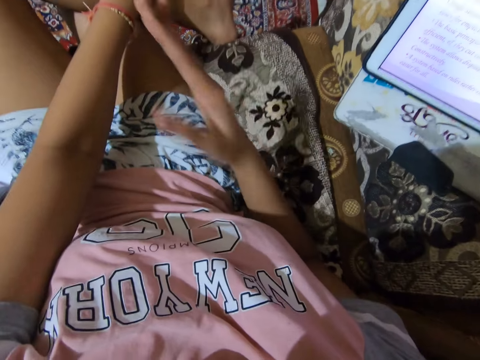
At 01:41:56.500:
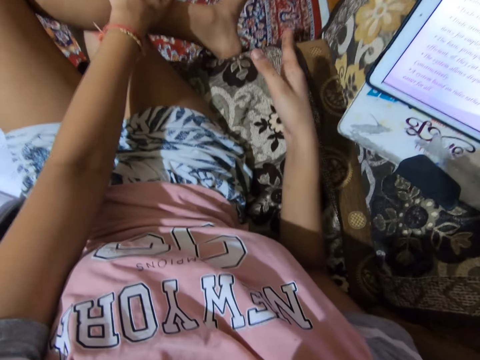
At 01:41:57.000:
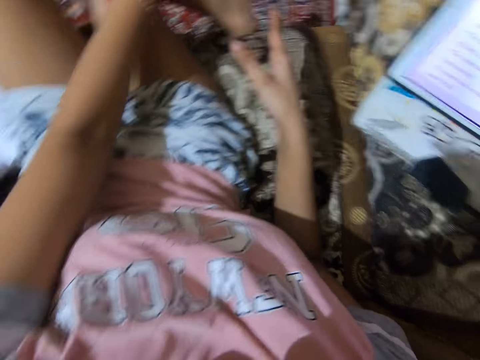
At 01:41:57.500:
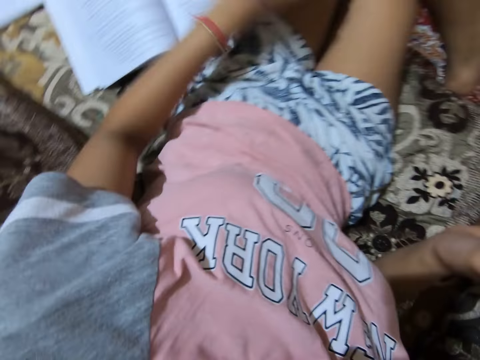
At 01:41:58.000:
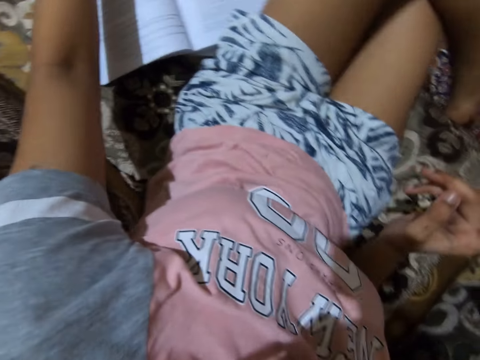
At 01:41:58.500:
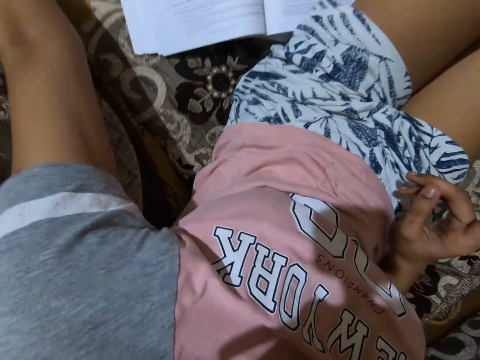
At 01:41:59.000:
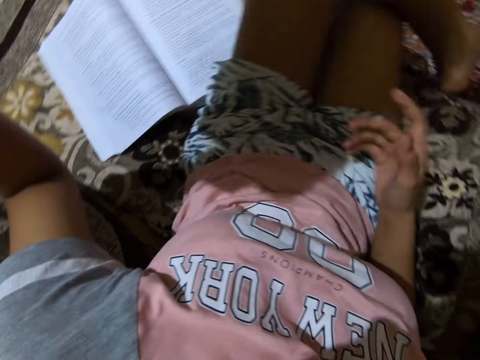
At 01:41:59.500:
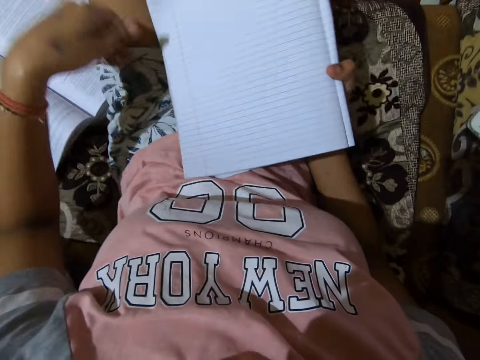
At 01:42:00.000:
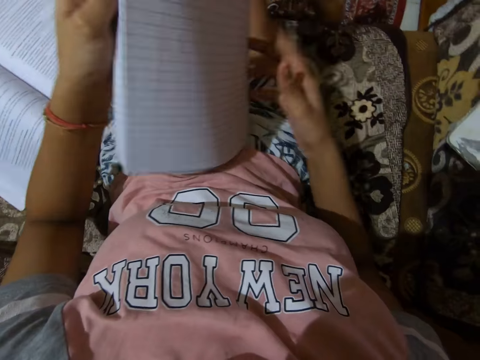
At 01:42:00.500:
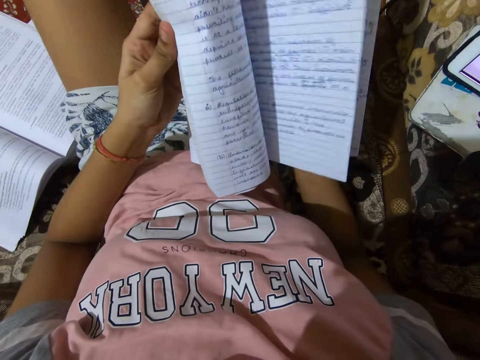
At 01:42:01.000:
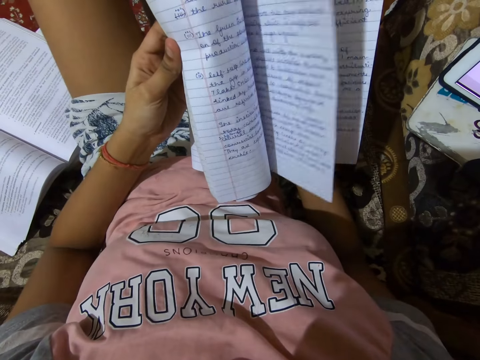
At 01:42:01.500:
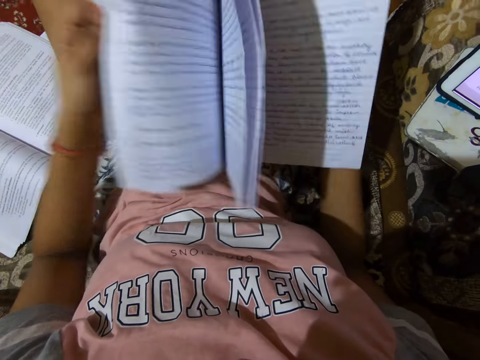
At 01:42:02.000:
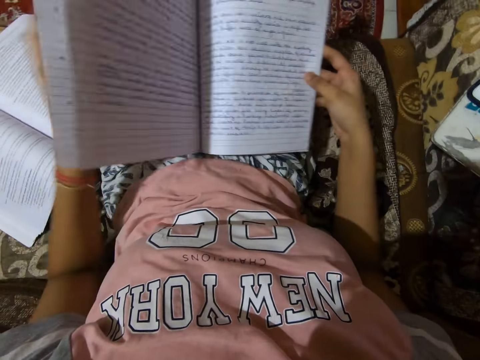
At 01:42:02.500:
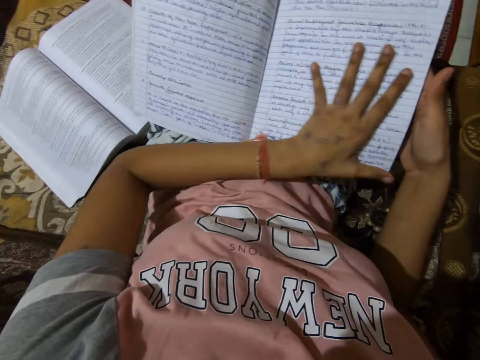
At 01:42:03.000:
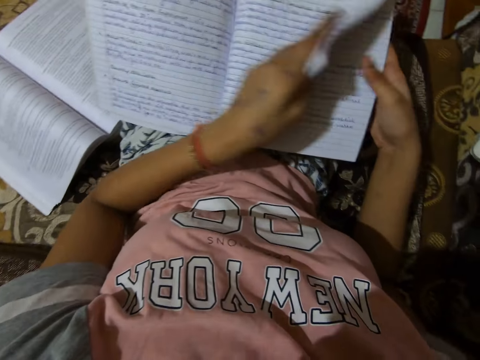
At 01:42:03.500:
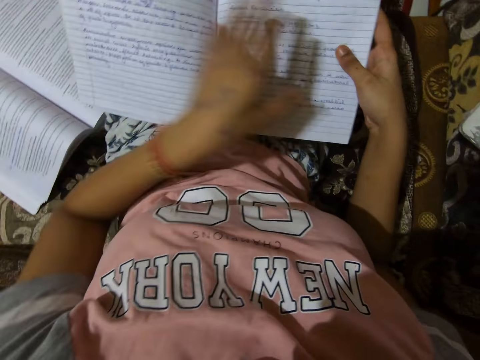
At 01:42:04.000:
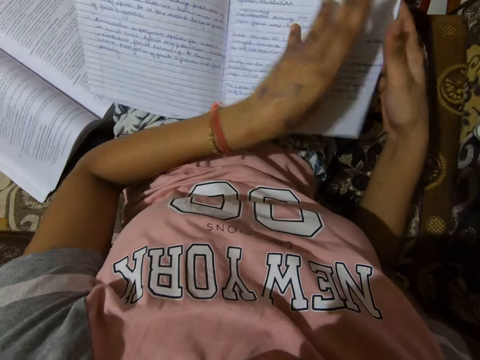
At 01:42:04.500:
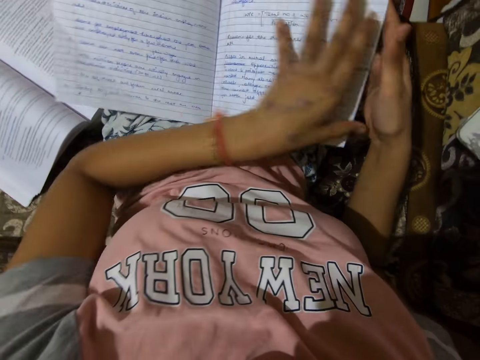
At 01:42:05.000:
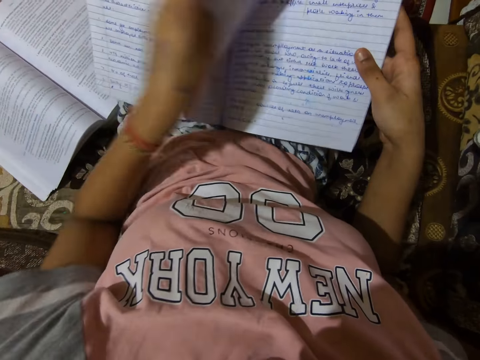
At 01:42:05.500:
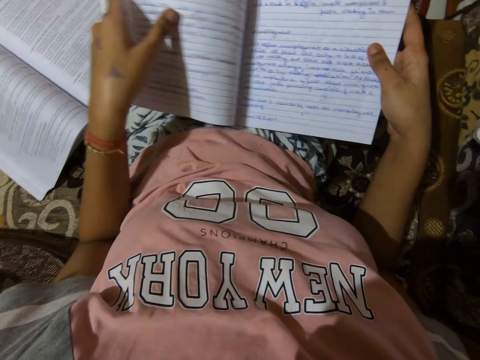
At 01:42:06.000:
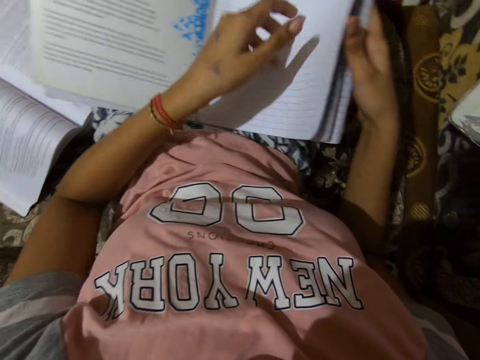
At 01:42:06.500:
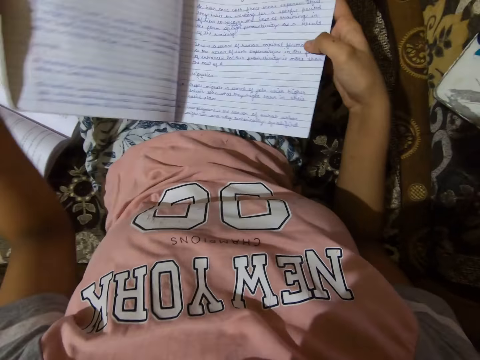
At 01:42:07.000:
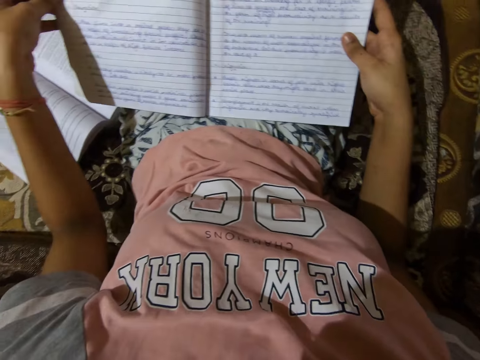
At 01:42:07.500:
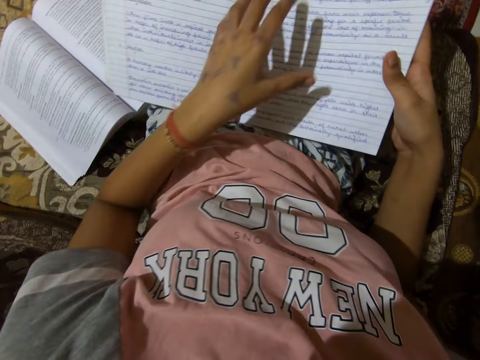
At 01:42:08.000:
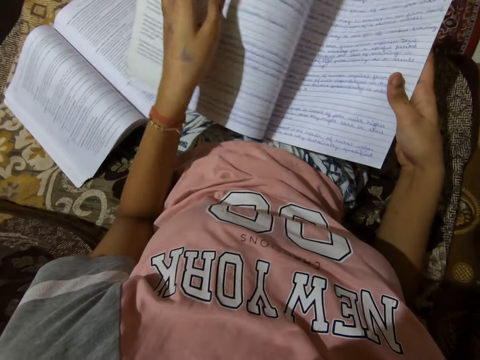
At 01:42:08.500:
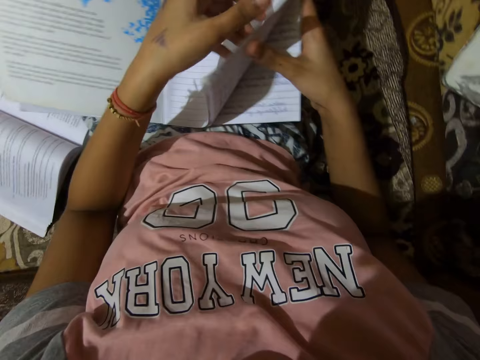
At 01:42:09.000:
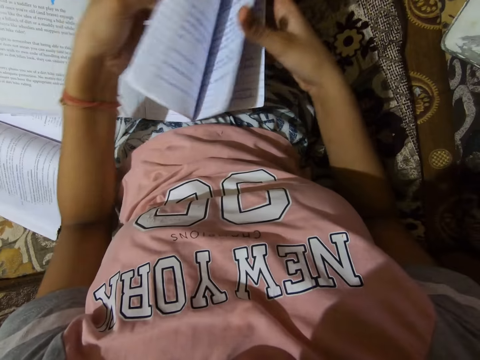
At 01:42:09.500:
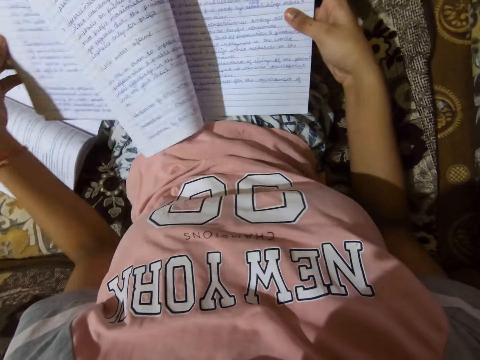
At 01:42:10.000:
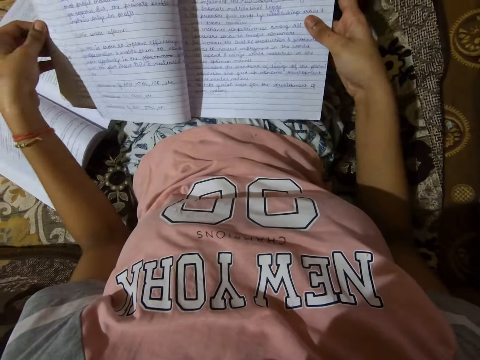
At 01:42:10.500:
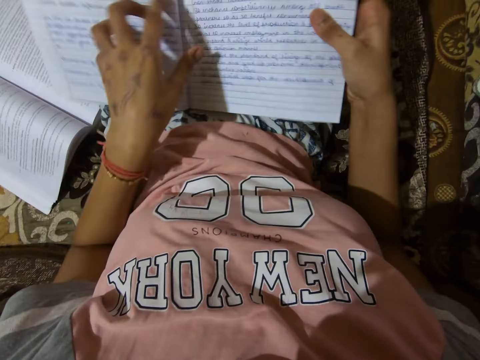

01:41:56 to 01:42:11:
The camera wearer picks up a notebook or book from the couch. She passes the notebook to her right hand. She opens the pages of the notebook. She turns the pages of the book.

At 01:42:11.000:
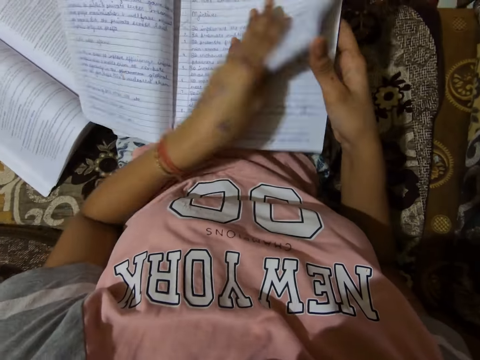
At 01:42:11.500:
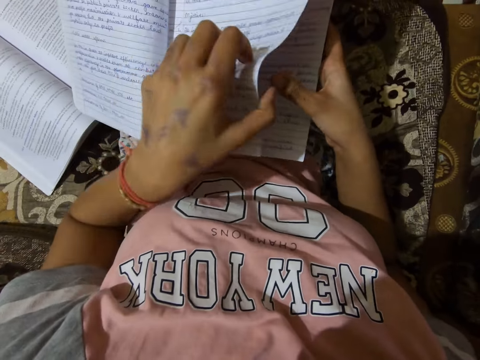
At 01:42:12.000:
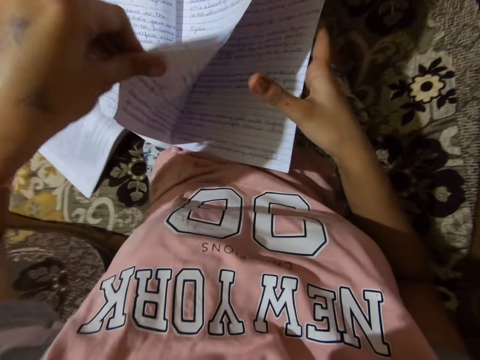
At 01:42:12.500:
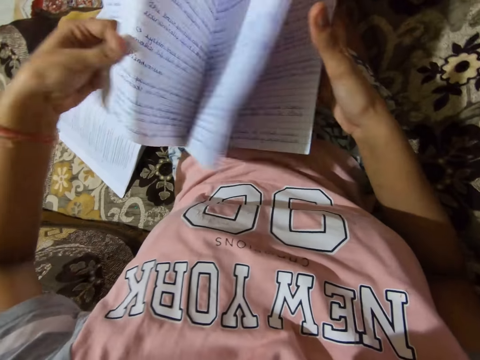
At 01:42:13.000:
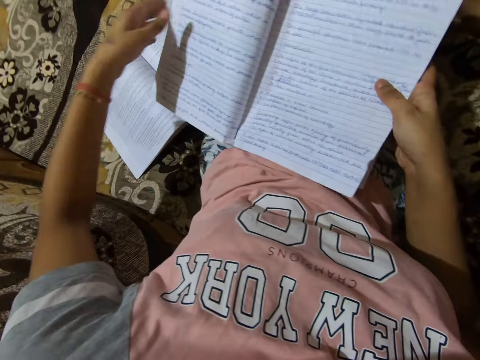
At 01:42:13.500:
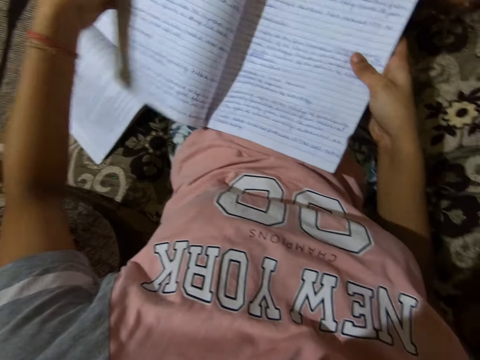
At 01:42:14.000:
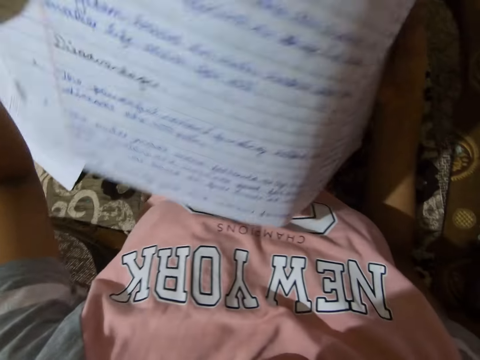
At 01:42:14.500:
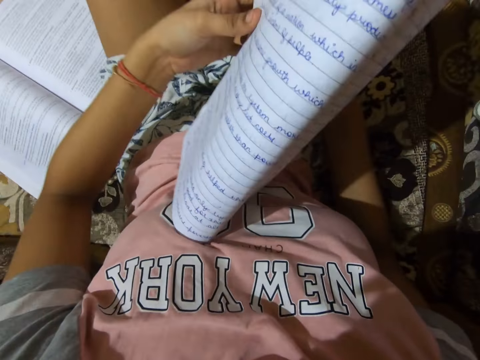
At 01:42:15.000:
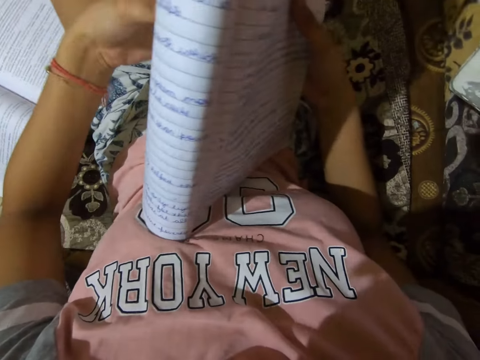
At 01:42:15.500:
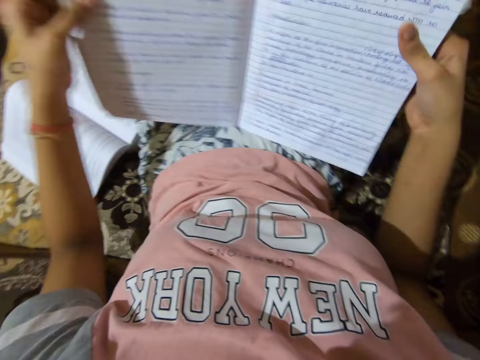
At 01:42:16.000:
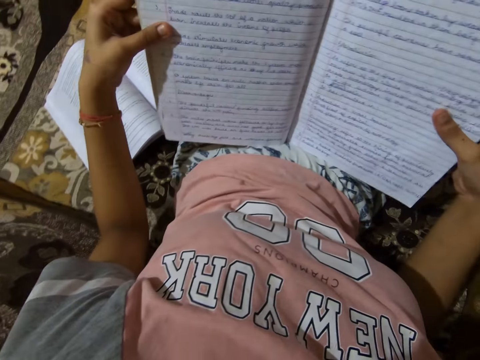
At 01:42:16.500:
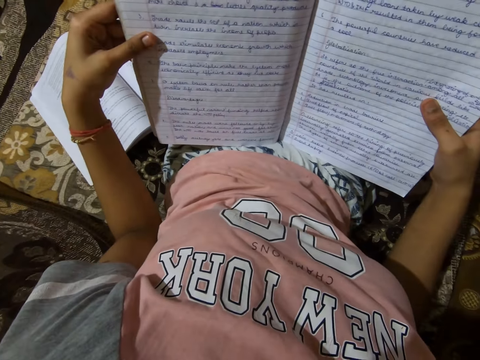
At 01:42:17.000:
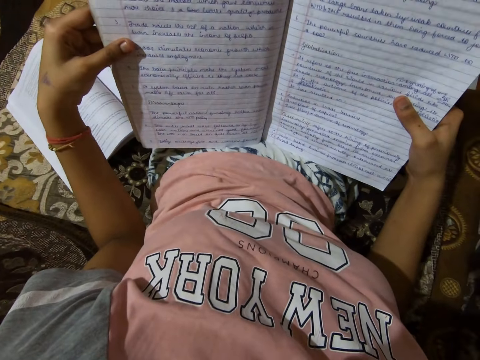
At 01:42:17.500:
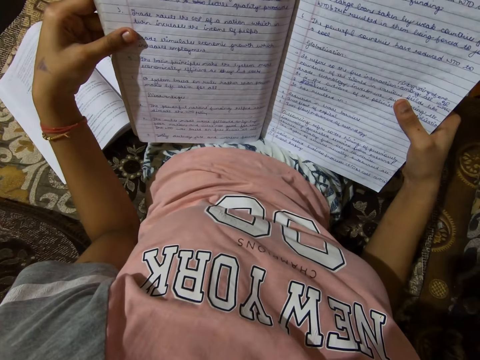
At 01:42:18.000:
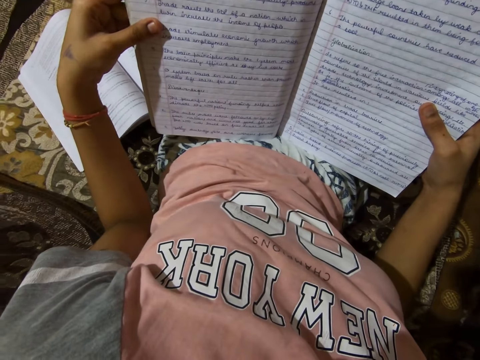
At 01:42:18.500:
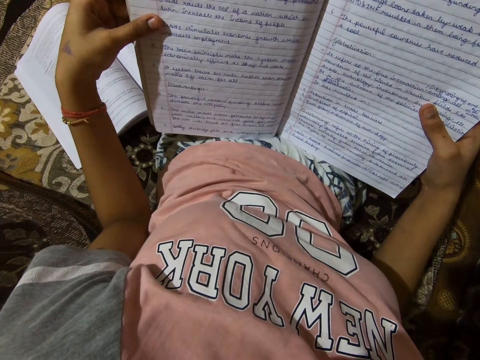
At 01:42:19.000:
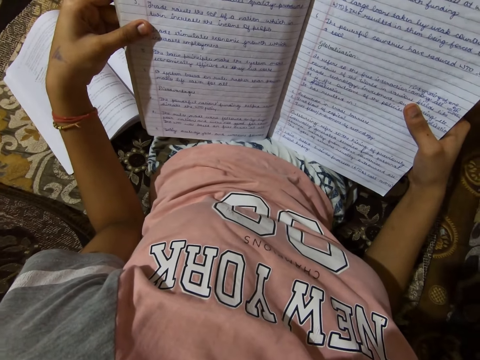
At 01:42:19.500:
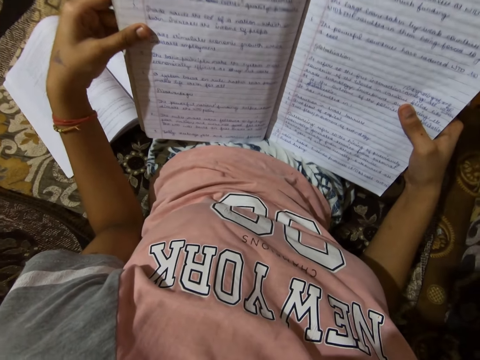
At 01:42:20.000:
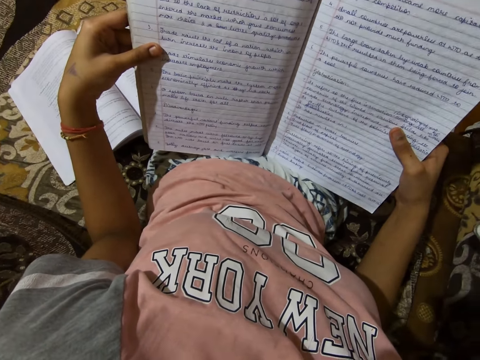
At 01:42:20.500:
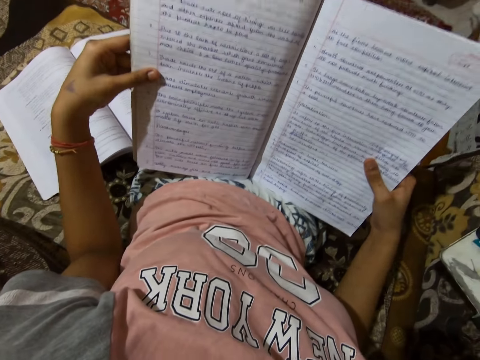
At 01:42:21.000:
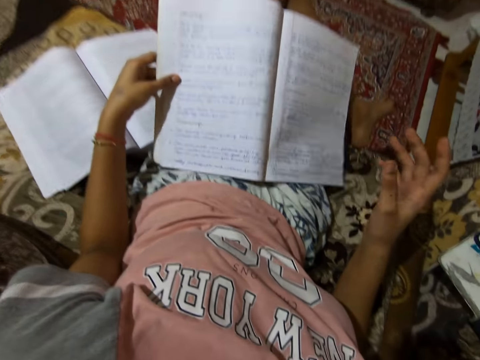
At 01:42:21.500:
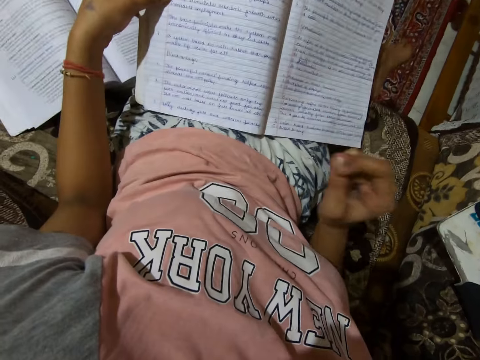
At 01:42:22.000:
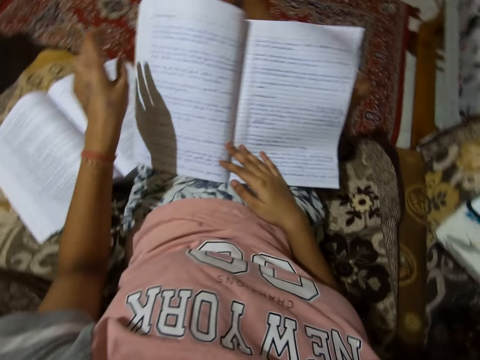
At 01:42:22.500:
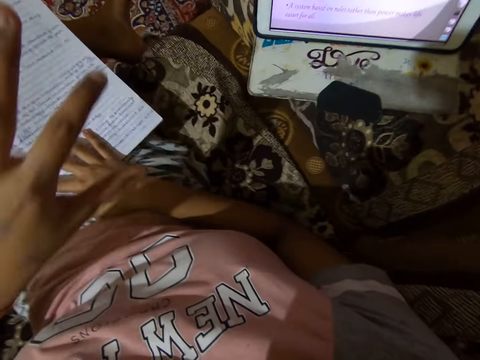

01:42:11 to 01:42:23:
The camera wearer folds the book or notebook and unfolds the book. She reads from the notebook aloud. She drops the notebook on her lap. She places her right hand on the notebook.
